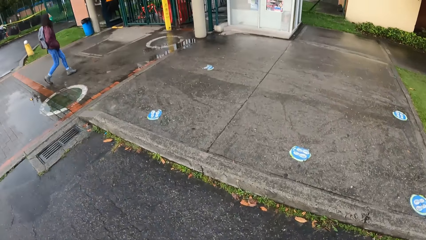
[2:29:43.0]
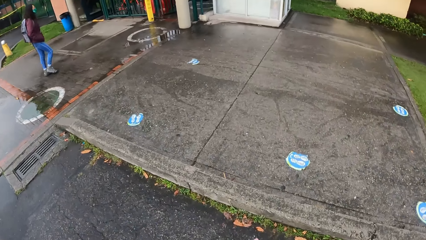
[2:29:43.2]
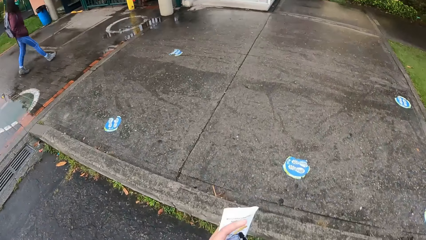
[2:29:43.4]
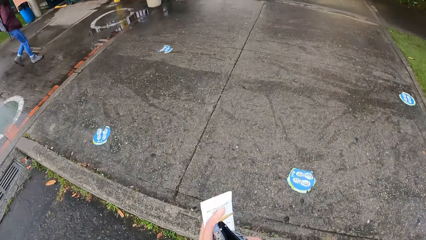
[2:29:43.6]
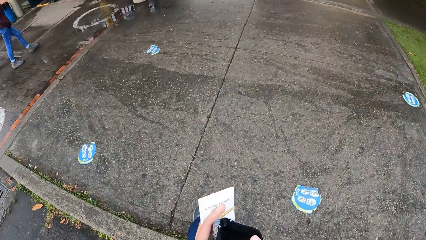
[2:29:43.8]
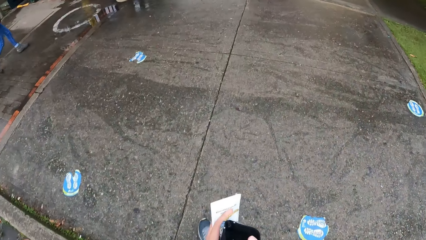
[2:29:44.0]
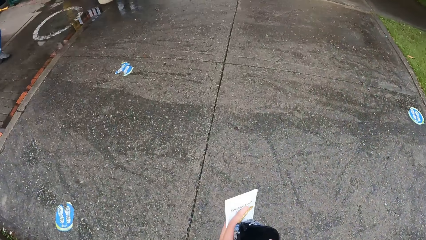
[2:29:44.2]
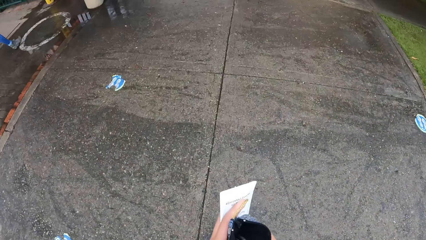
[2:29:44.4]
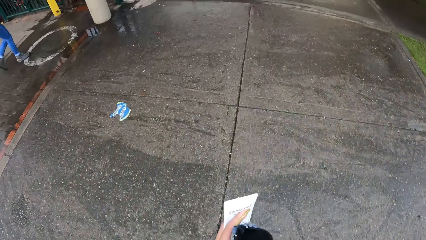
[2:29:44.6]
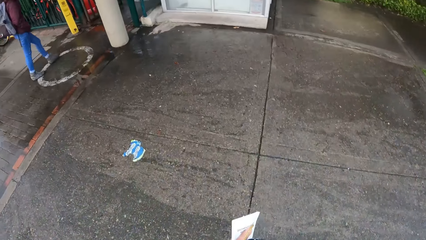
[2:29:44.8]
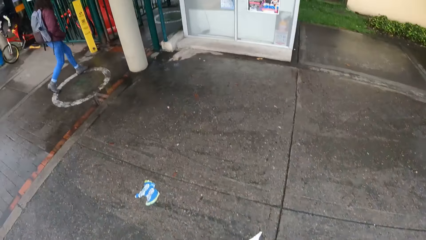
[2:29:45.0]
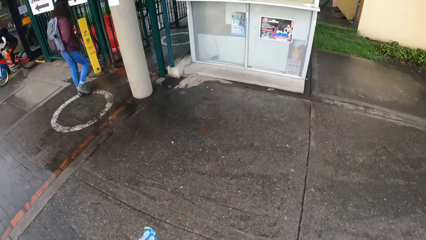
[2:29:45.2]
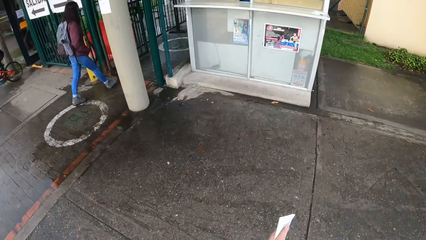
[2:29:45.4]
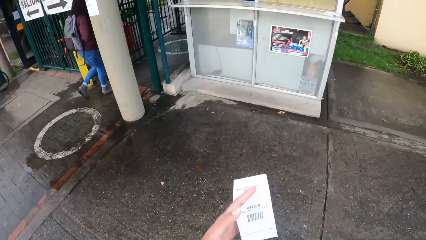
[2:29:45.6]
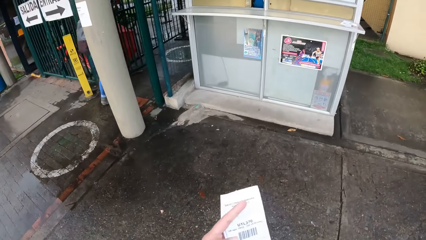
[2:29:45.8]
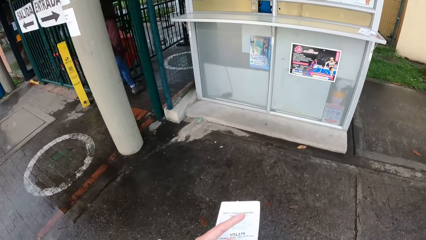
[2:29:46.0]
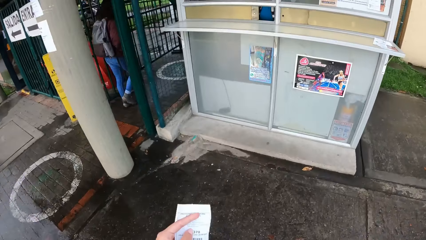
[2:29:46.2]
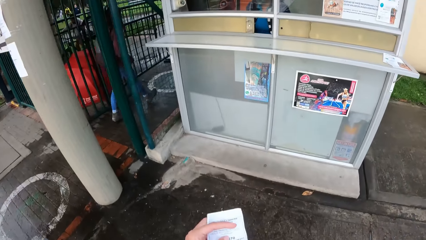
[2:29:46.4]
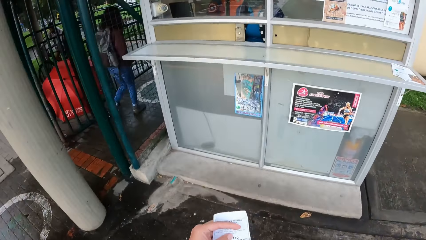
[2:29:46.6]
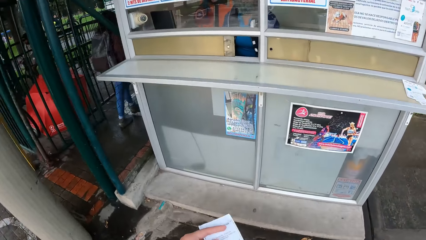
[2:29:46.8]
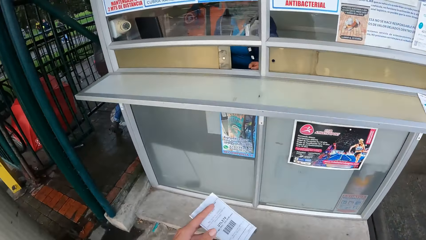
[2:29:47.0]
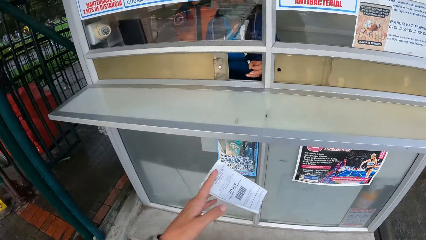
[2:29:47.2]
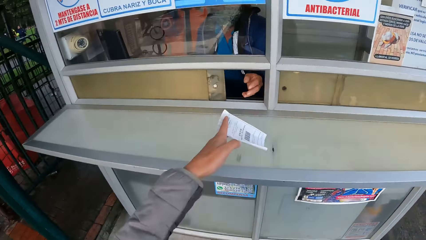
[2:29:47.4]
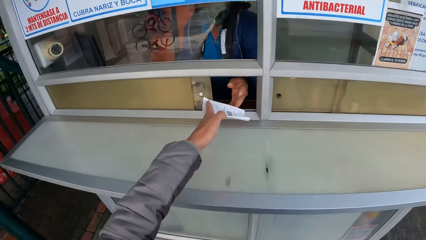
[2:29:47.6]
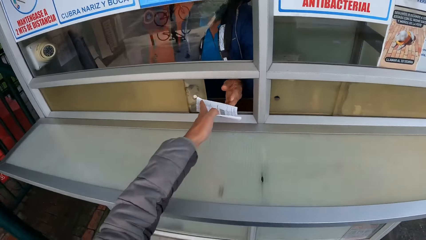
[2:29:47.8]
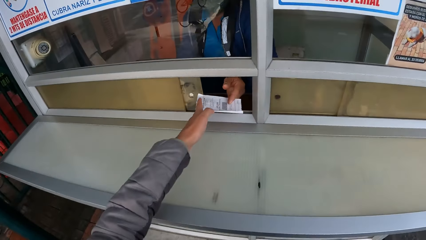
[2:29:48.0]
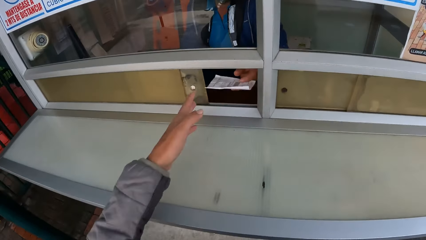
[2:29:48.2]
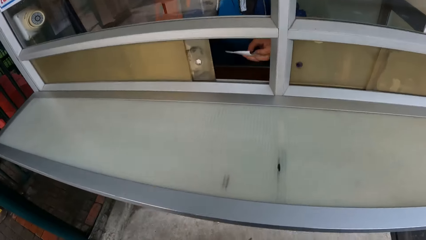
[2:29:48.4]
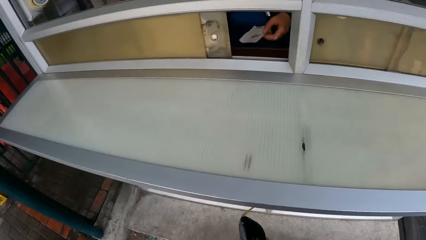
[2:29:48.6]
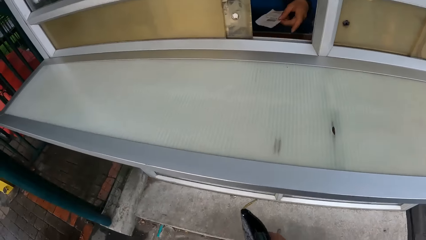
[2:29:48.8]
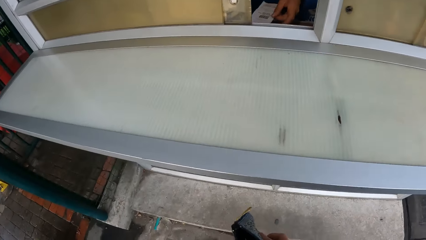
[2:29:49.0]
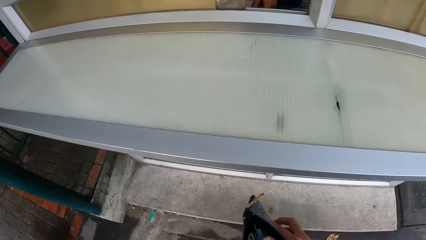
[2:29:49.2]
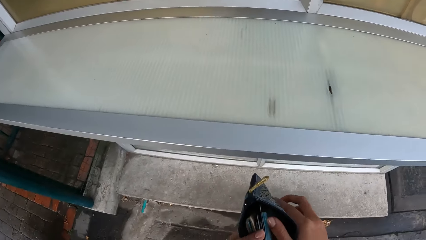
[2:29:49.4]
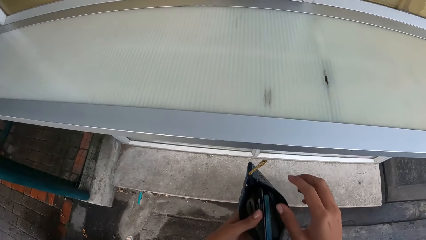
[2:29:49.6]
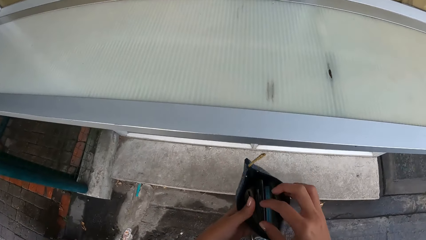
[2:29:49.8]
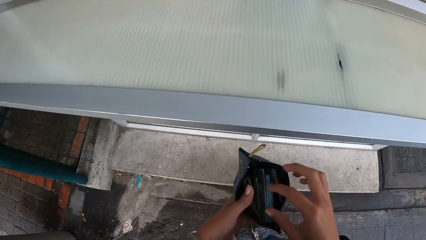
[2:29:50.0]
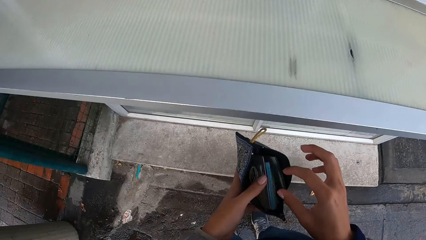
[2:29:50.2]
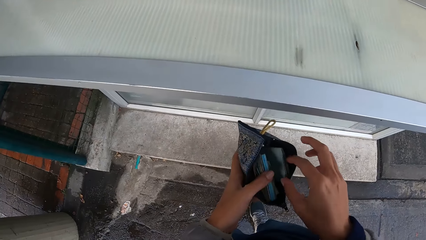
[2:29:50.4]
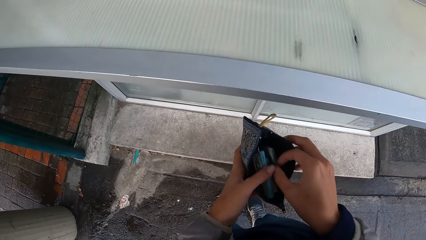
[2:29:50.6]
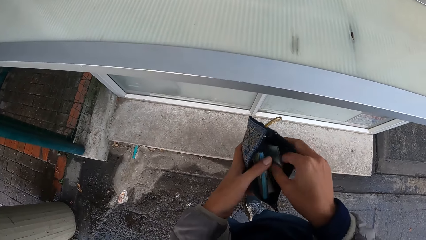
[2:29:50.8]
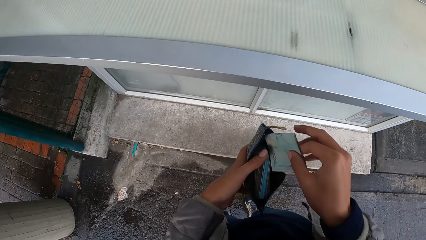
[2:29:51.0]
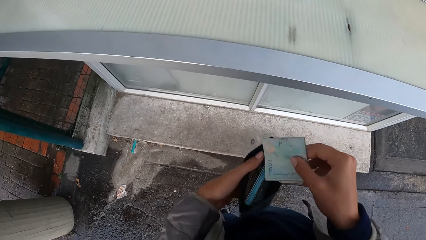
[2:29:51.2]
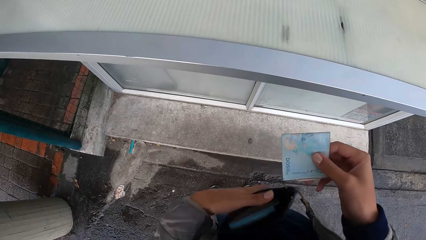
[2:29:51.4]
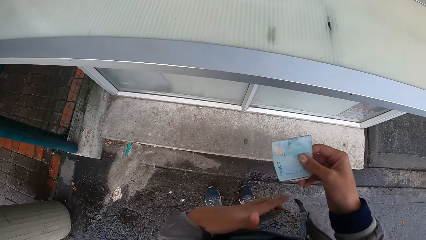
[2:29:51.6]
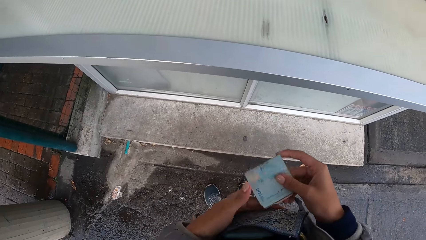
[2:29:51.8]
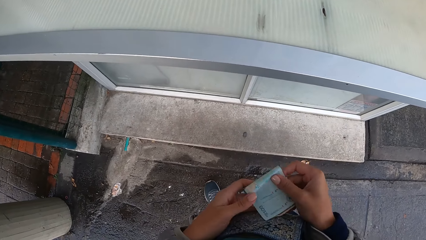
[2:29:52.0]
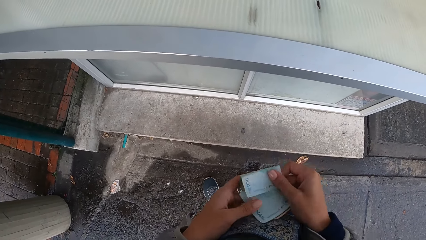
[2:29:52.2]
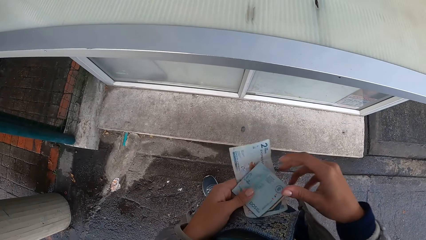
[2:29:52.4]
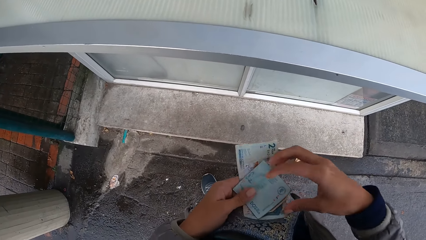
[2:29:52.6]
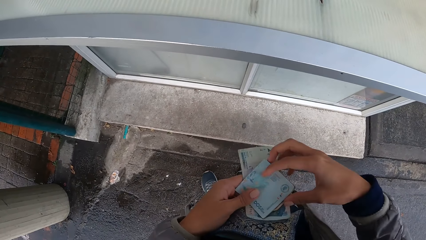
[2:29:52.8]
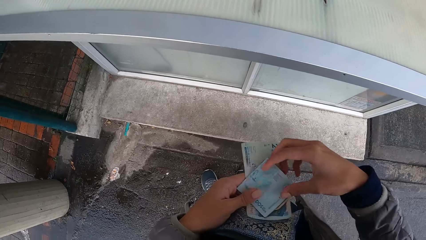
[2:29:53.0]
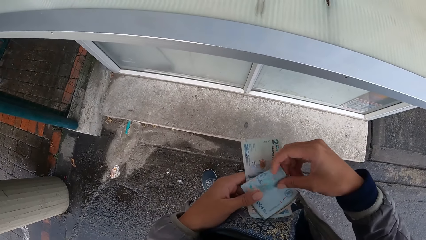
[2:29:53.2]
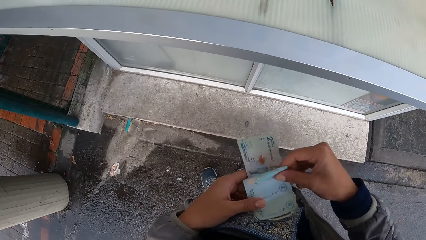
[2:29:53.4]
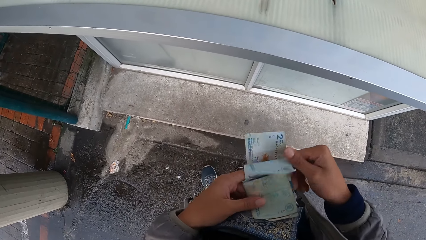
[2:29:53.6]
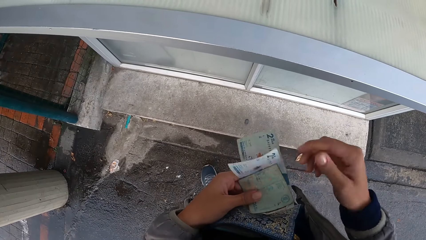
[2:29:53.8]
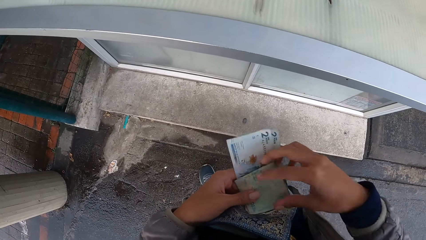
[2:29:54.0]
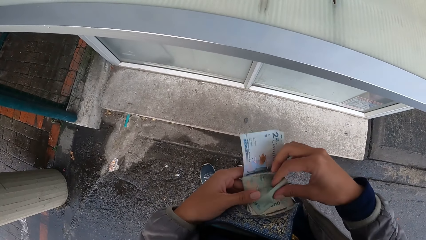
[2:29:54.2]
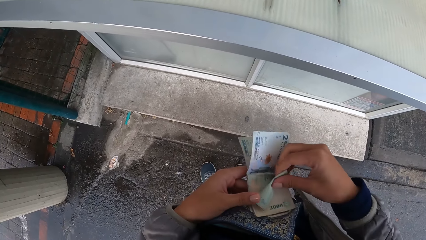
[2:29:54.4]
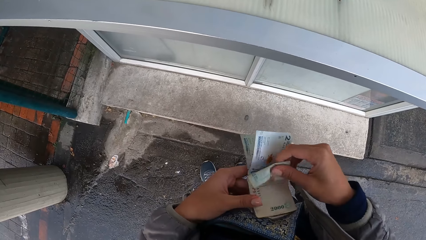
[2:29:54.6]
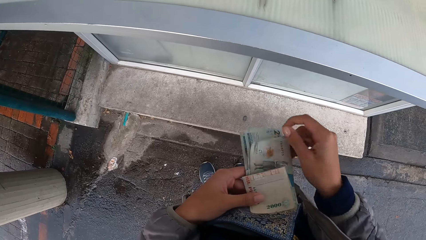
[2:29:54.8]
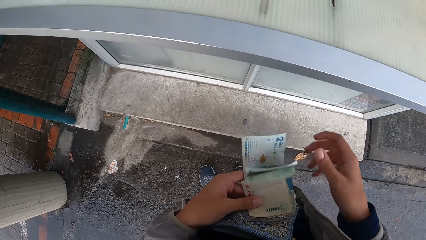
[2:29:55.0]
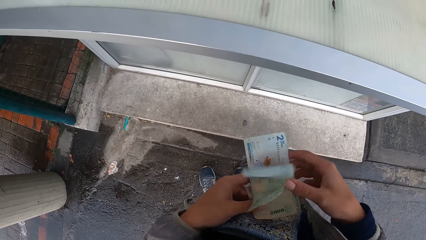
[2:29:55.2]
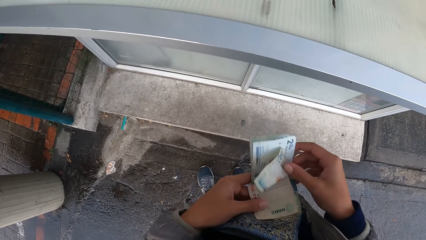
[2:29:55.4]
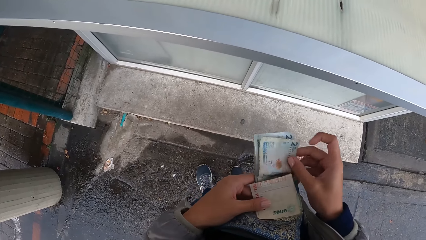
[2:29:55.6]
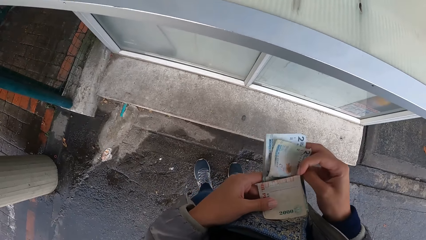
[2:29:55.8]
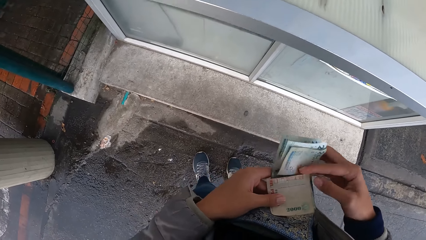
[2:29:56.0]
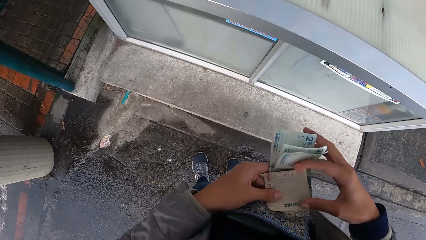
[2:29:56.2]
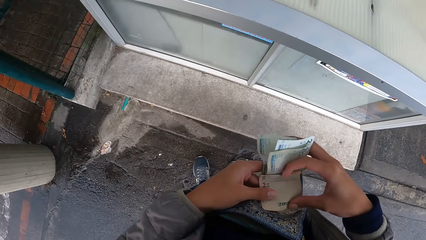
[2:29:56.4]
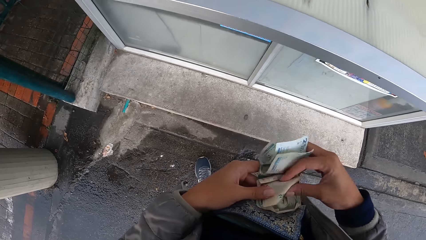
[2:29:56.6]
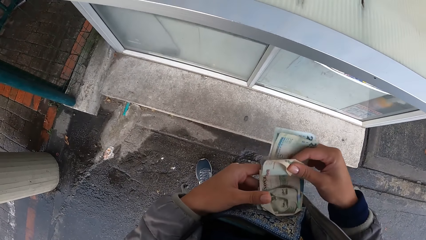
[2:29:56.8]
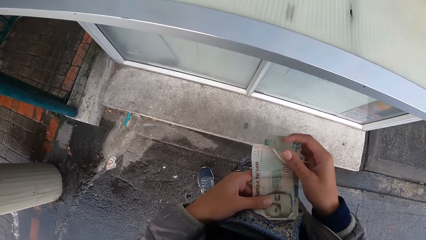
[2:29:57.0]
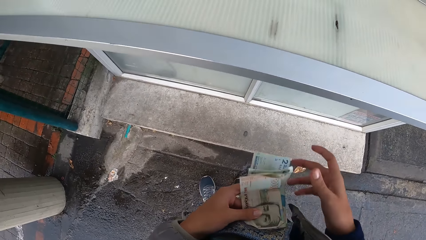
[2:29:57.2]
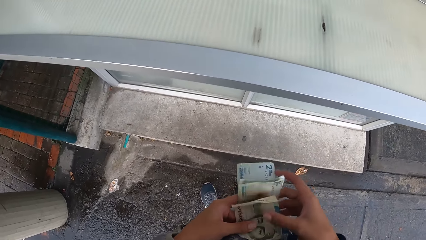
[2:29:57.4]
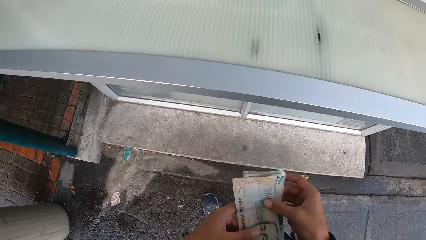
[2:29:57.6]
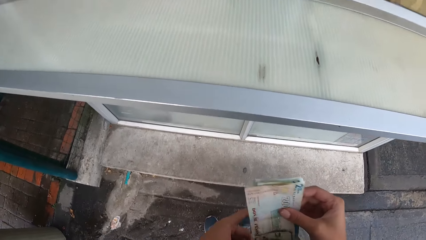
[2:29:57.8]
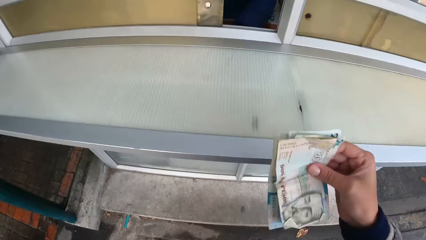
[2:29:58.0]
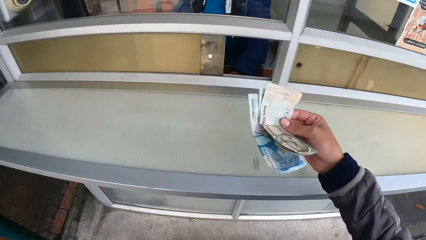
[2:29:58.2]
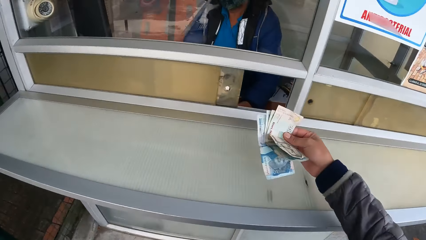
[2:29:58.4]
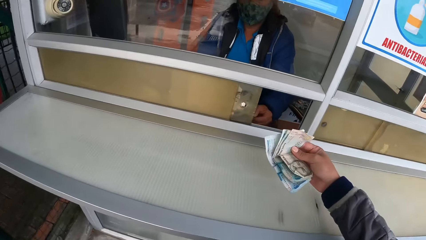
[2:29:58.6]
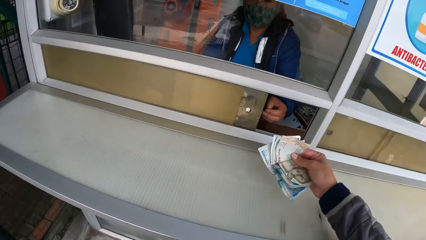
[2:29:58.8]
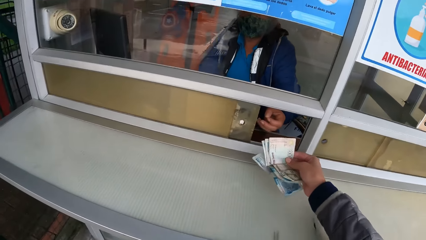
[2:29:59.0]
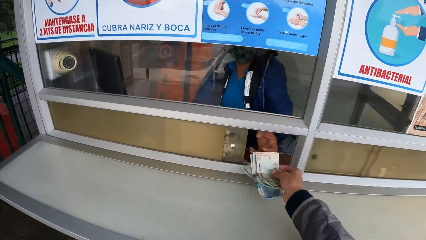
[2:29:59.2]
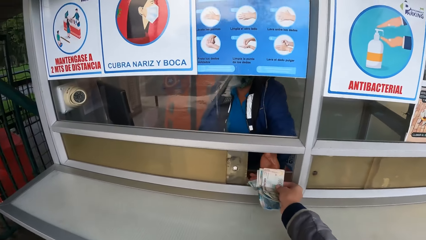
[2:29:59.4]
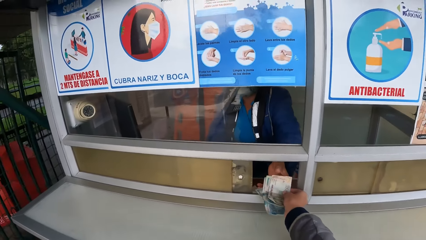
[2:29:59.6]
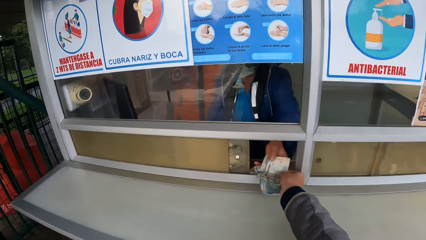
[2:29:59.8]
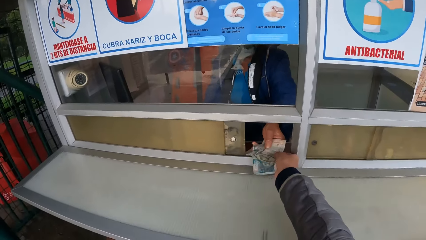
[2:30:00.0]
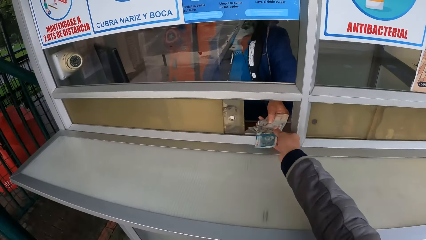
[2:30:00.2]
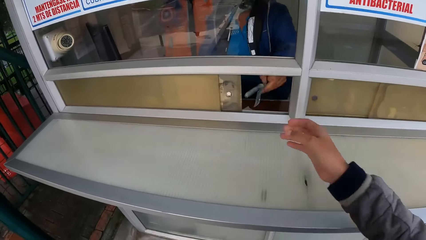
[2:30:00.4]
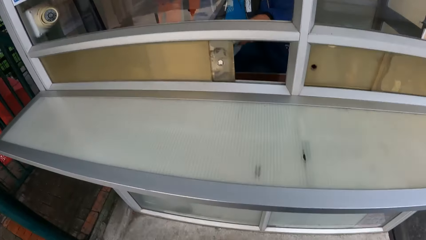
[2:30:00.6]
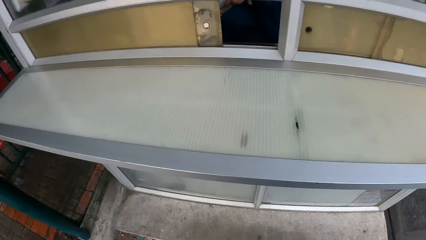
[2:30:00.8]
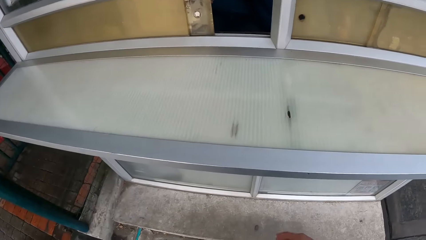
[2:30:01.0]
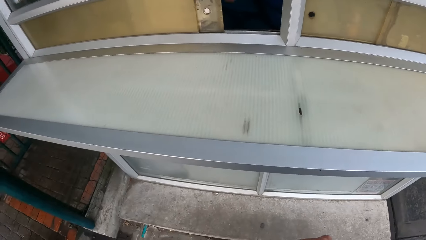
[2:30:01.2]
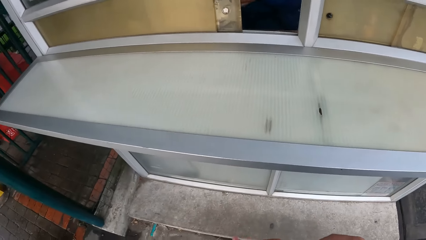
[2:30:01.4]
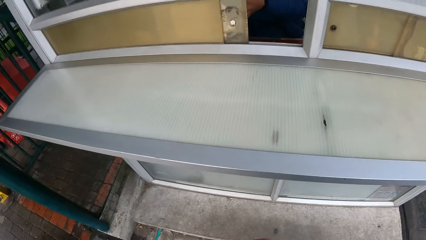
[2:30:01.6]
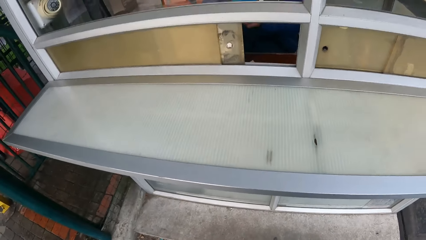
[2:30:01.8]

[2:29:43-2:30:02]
The camera wearer gives an attendant a receipt with her left hand. She opens the purse with both hands. She picks some money from the purse with her right hand. She counts the money with both hands. She gives the money to the attendant with her right hand.
